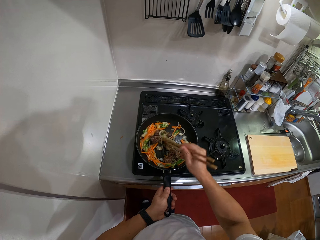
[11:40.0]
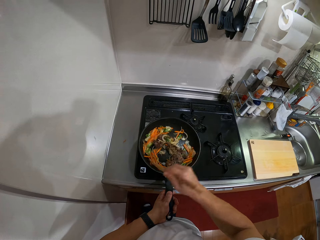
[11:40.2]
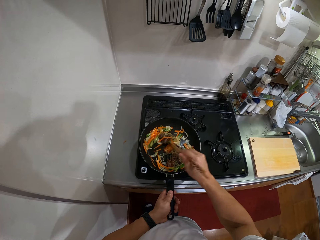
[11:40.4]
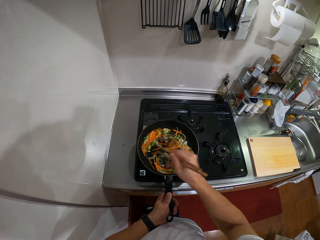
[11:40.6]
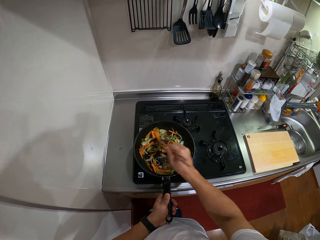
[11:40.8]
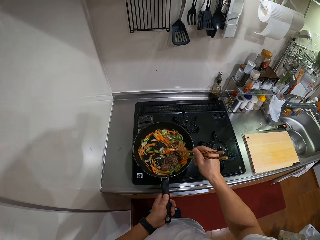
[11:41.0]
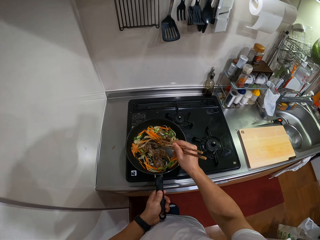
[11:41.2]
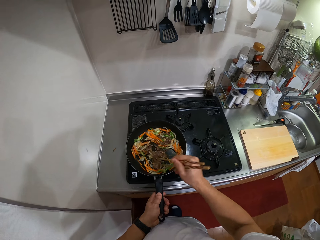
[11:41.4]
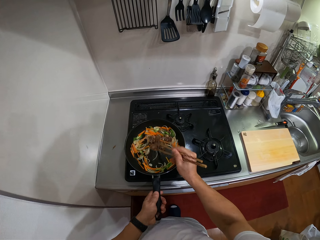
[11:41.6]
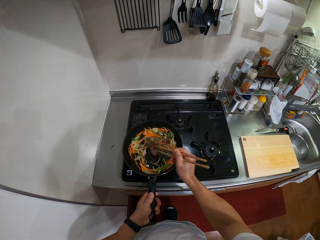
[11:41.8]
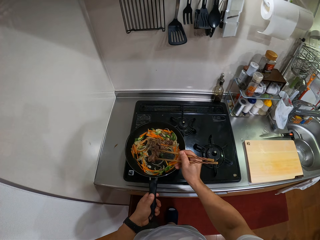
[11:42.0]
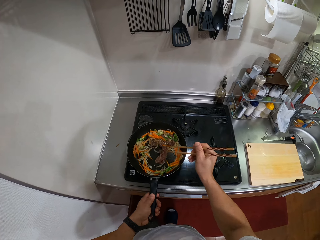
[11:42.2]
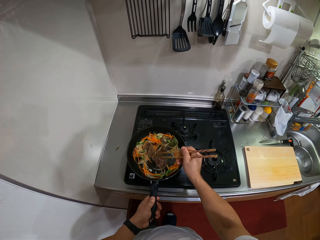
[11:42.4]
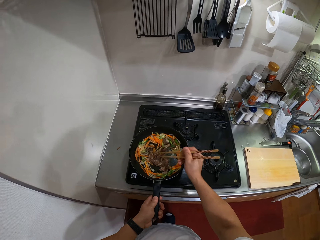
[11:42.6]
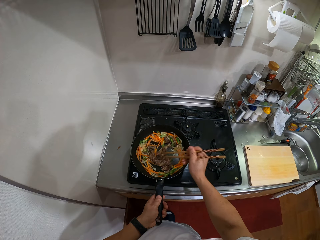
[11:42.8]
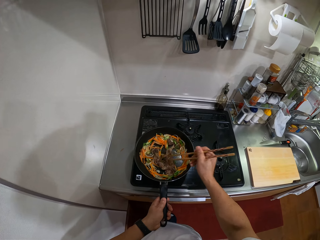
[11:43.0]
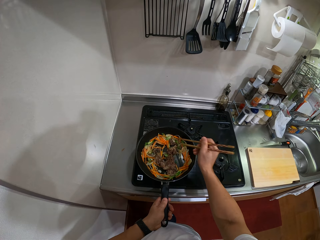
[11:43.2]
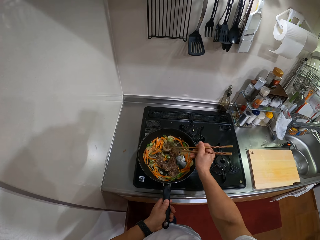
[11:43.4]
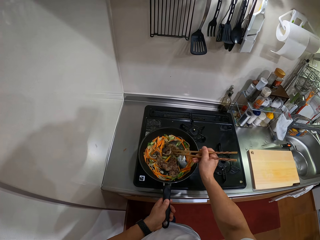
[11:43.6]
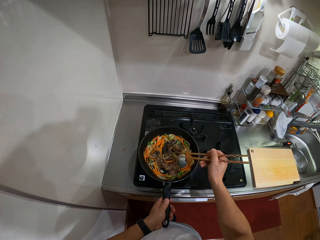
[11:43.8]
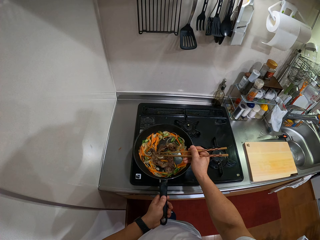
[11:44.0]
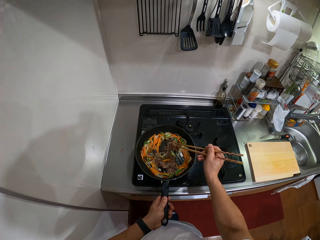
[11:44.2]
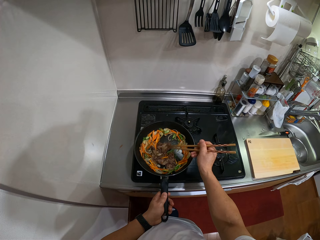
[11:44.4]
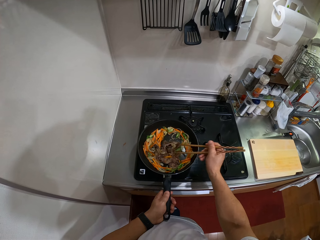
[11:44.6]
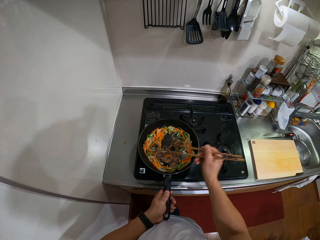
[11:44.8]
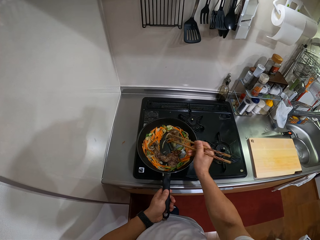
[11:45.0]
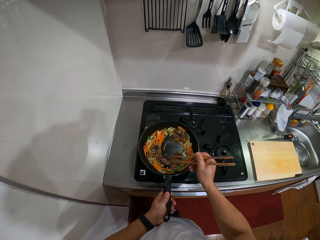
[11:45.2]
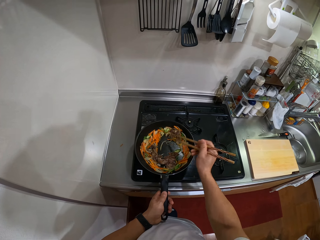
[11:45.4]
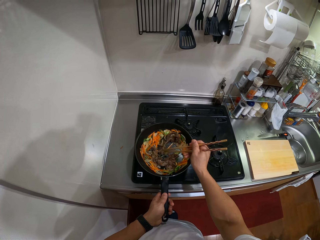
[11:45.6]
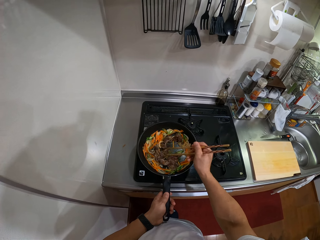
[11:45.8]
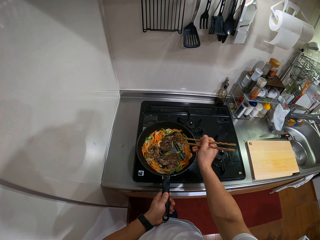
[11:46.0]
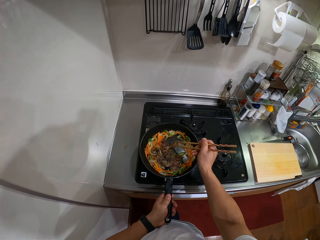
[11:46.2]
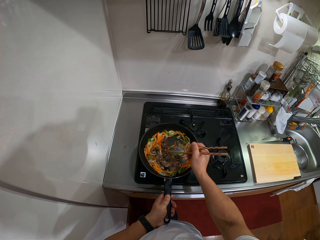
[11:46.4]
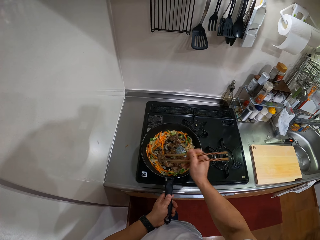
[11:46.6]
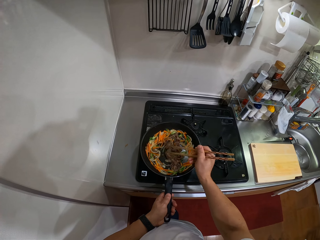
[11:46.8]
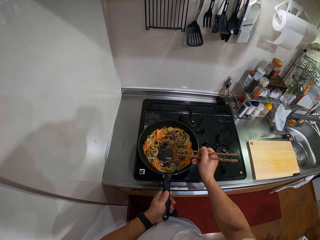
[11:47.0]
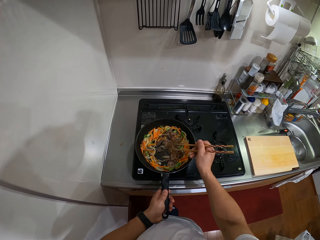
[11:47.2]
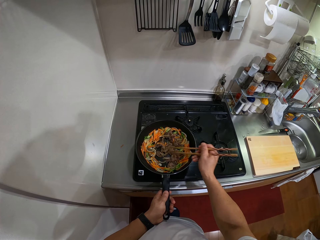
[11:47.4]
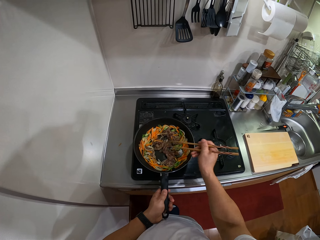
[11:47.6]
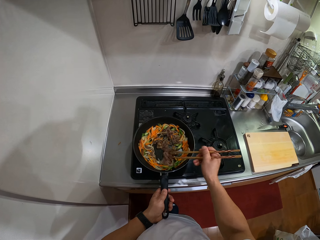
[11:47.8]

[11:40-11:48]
The camera wearer stirs ingredients in the frying pan.
